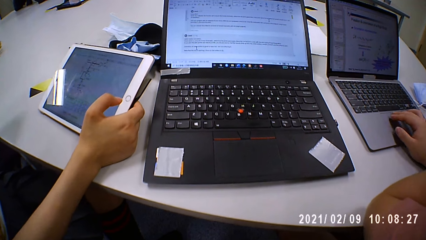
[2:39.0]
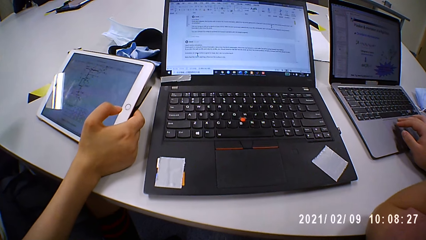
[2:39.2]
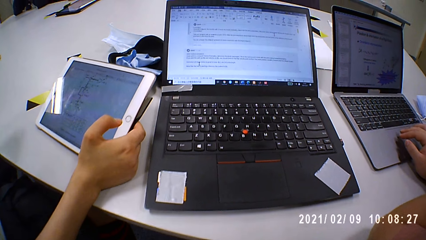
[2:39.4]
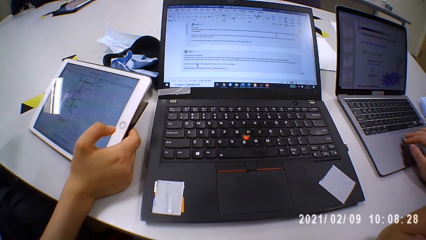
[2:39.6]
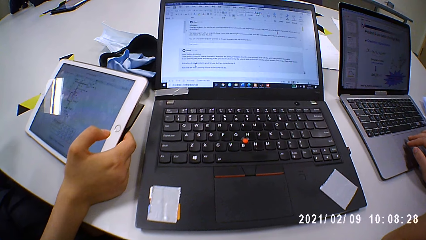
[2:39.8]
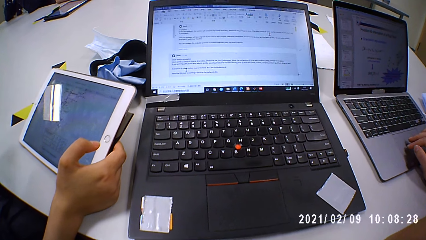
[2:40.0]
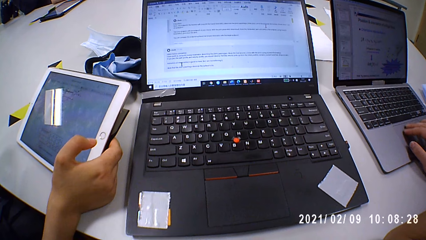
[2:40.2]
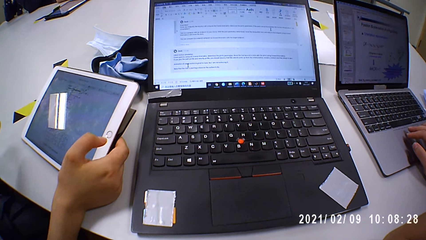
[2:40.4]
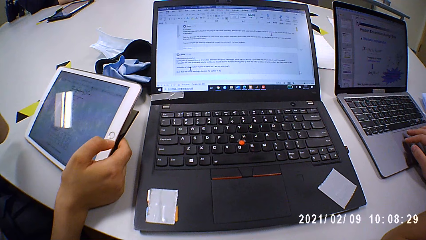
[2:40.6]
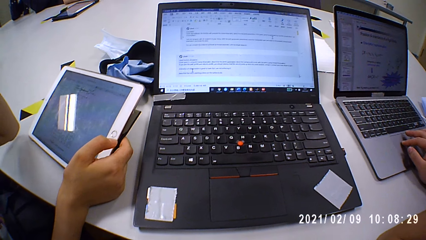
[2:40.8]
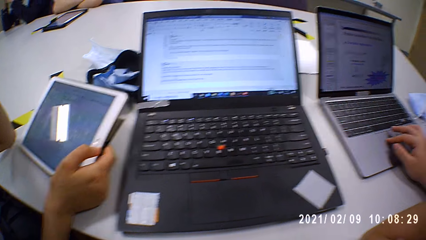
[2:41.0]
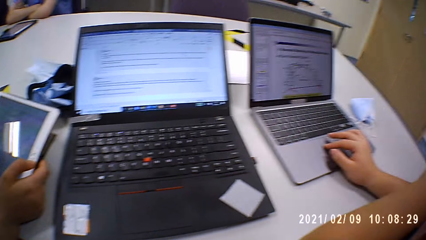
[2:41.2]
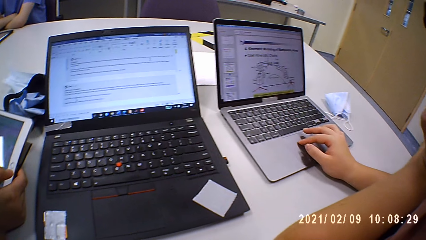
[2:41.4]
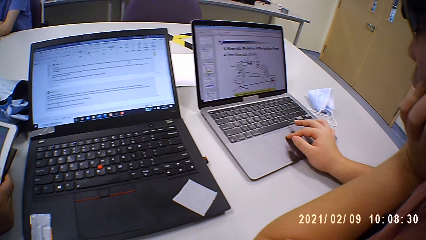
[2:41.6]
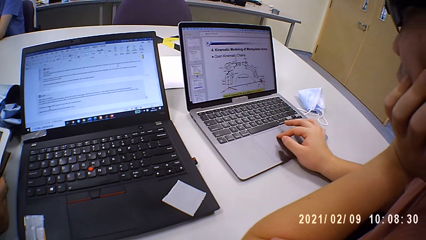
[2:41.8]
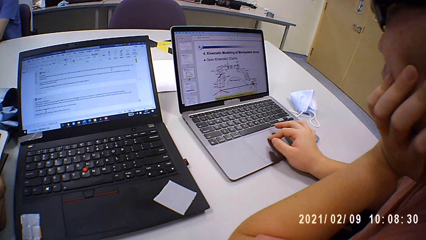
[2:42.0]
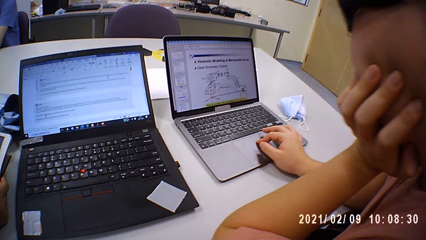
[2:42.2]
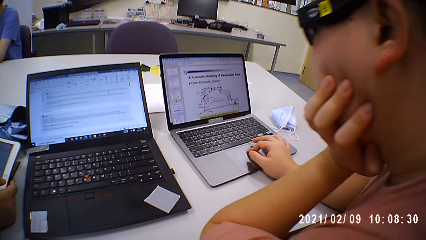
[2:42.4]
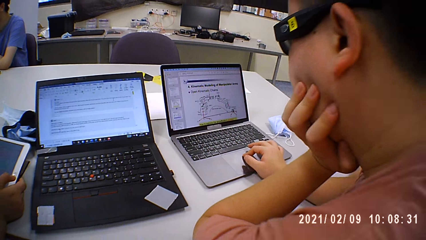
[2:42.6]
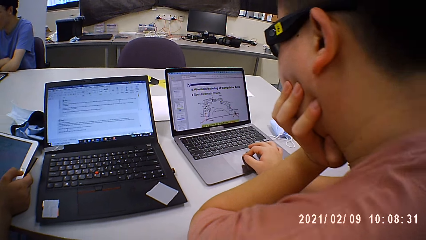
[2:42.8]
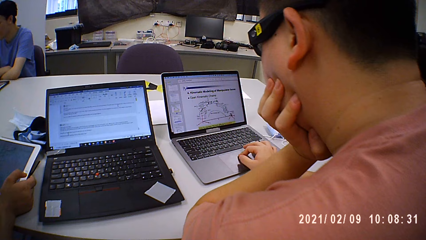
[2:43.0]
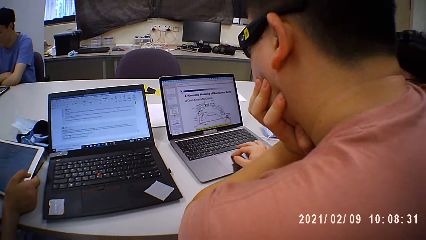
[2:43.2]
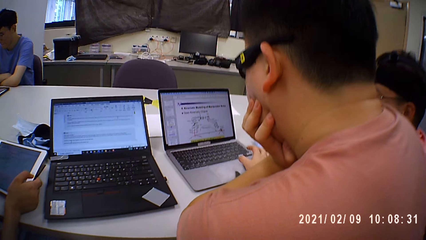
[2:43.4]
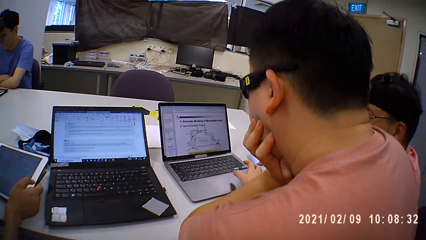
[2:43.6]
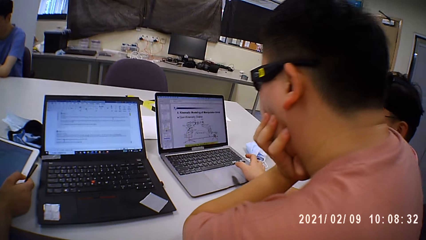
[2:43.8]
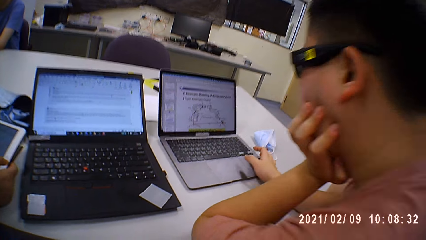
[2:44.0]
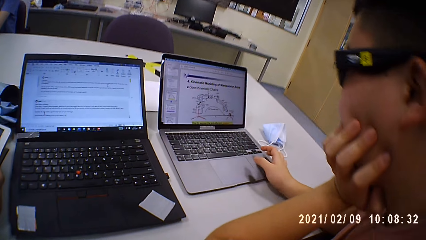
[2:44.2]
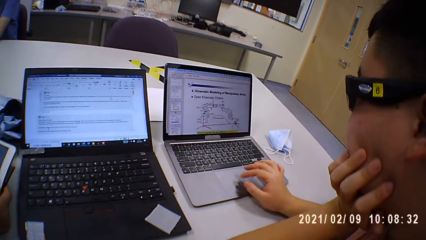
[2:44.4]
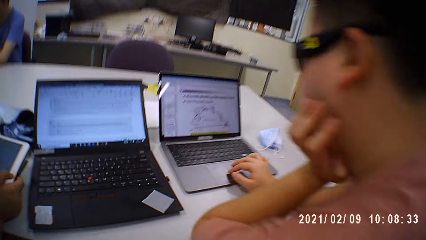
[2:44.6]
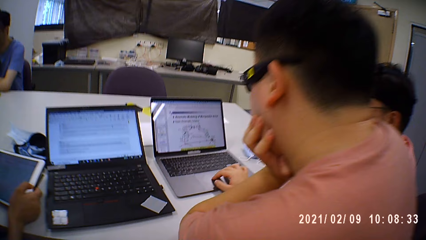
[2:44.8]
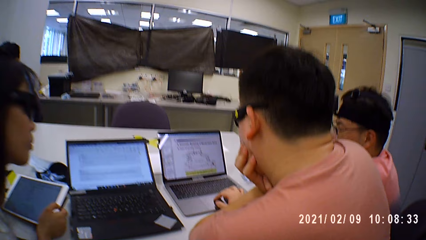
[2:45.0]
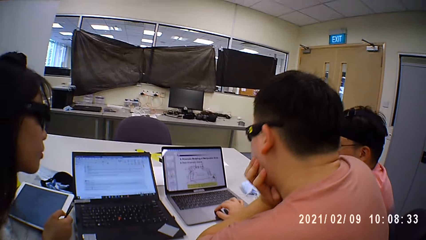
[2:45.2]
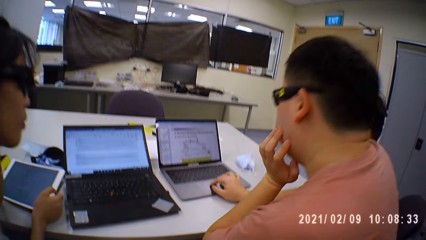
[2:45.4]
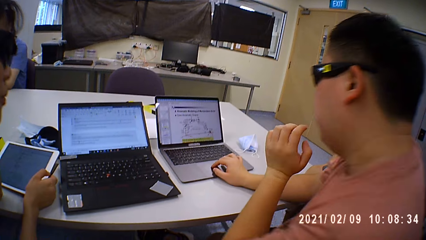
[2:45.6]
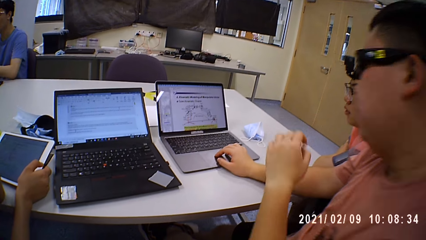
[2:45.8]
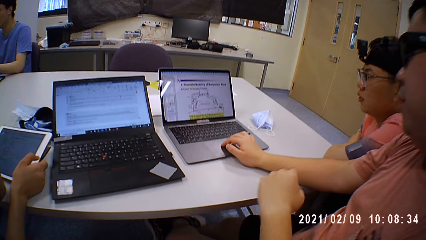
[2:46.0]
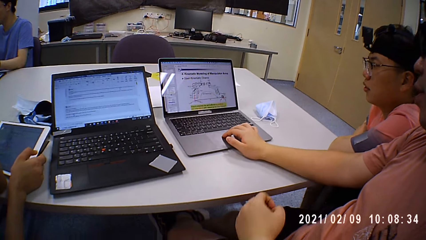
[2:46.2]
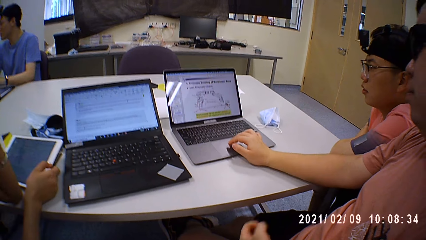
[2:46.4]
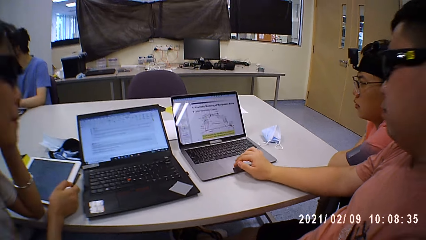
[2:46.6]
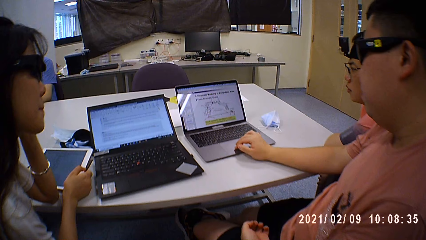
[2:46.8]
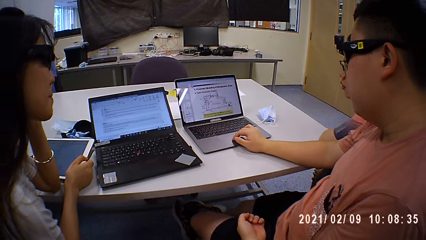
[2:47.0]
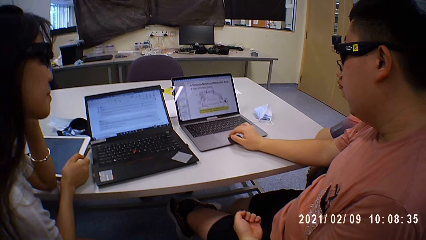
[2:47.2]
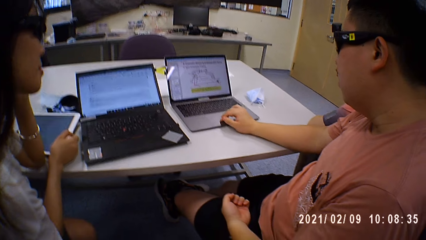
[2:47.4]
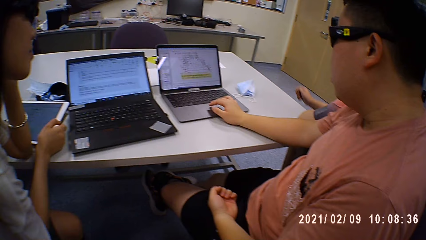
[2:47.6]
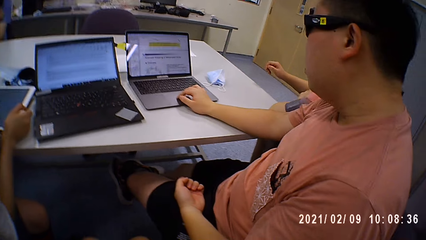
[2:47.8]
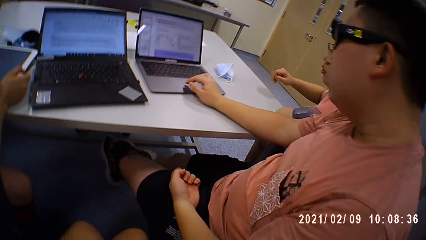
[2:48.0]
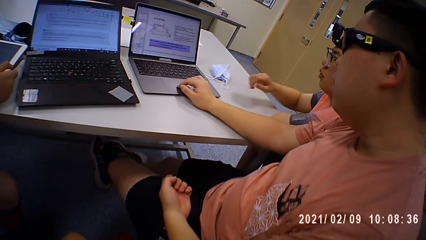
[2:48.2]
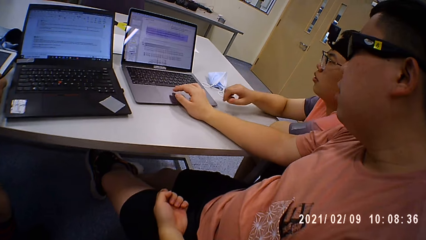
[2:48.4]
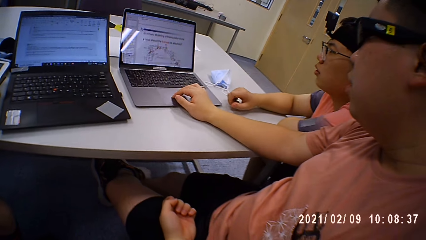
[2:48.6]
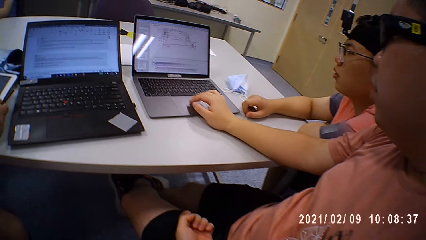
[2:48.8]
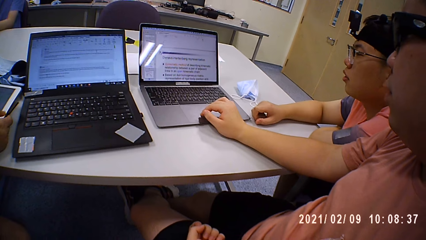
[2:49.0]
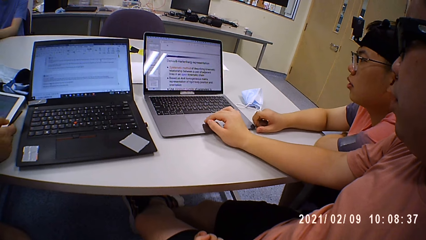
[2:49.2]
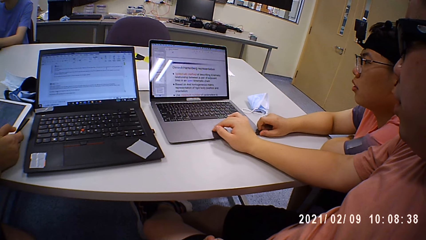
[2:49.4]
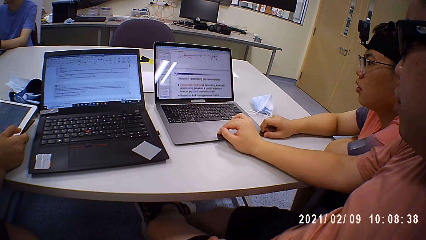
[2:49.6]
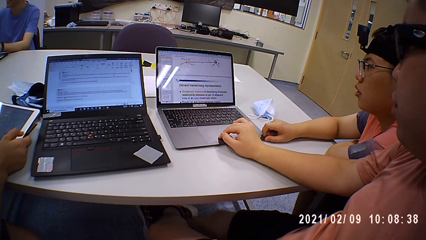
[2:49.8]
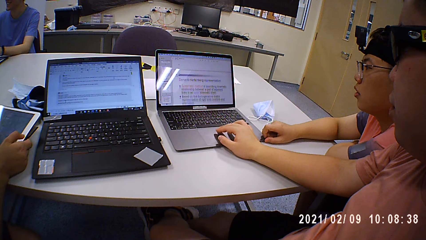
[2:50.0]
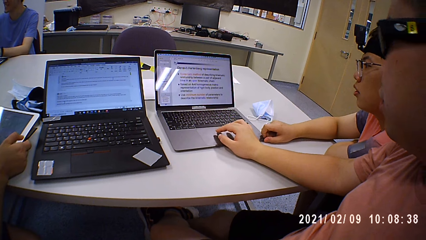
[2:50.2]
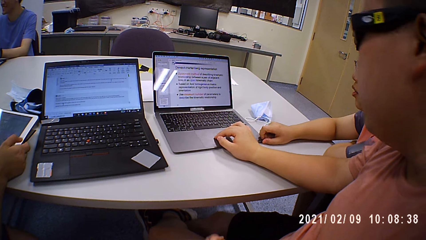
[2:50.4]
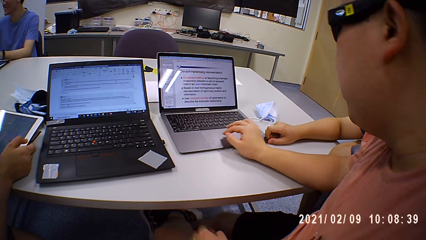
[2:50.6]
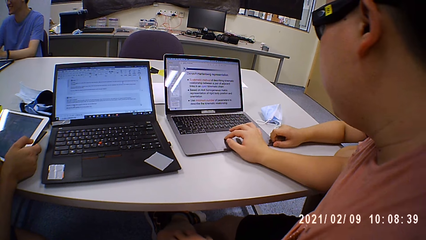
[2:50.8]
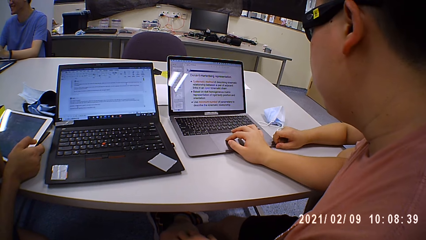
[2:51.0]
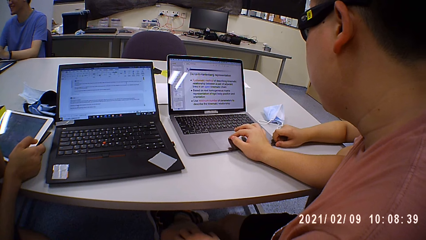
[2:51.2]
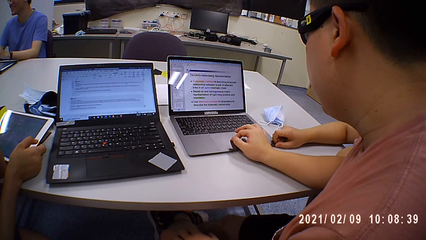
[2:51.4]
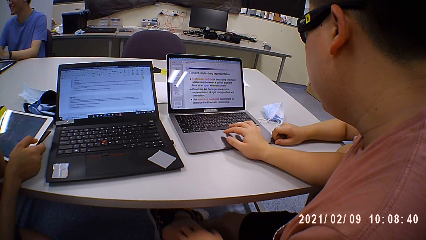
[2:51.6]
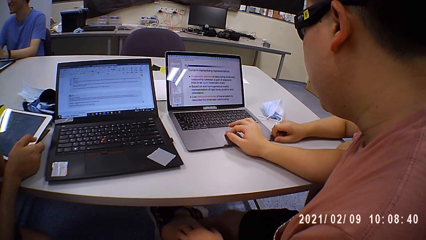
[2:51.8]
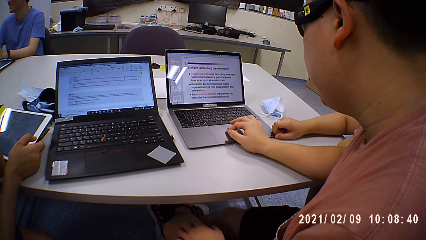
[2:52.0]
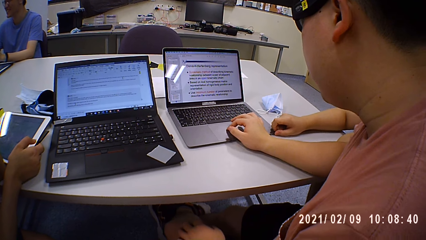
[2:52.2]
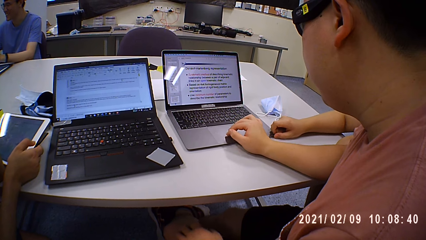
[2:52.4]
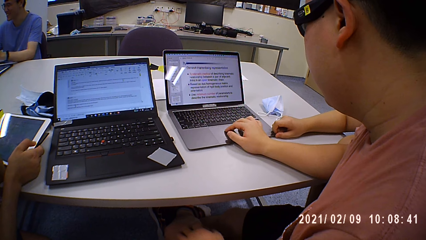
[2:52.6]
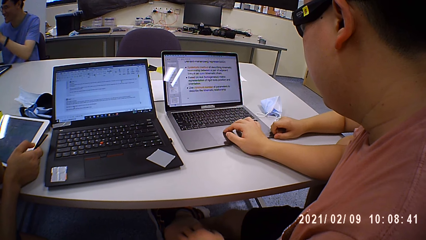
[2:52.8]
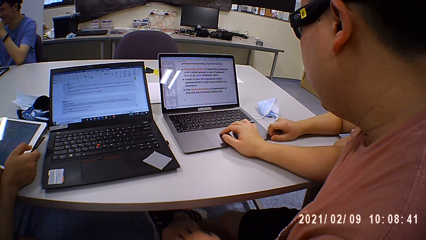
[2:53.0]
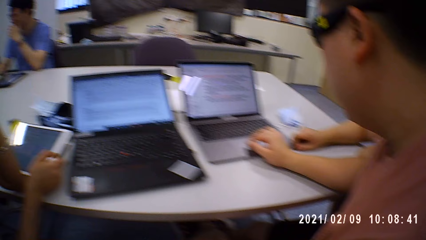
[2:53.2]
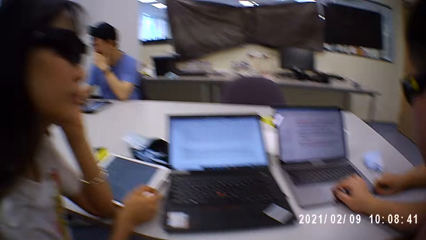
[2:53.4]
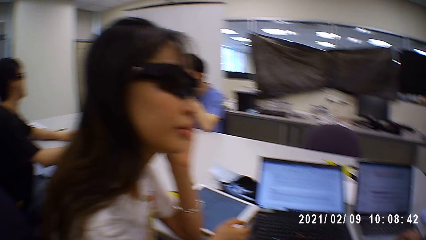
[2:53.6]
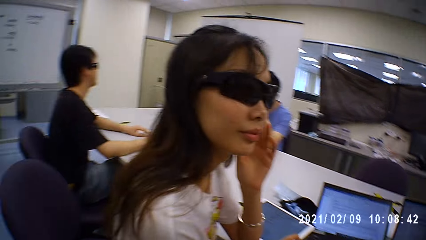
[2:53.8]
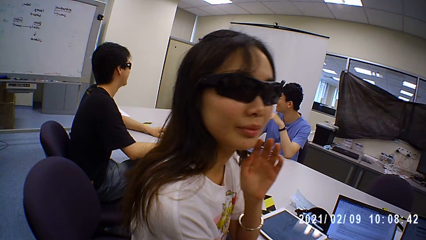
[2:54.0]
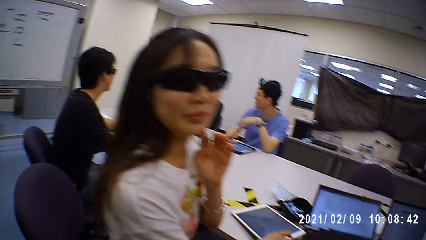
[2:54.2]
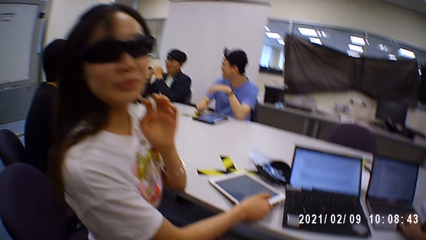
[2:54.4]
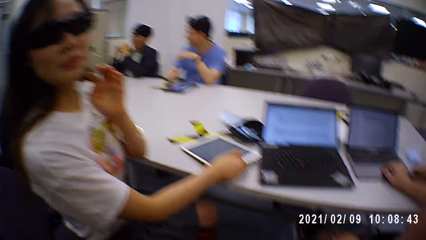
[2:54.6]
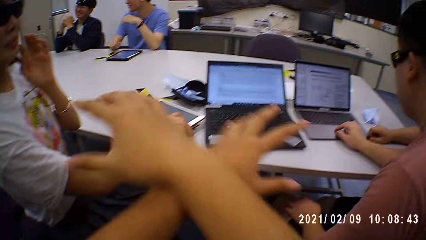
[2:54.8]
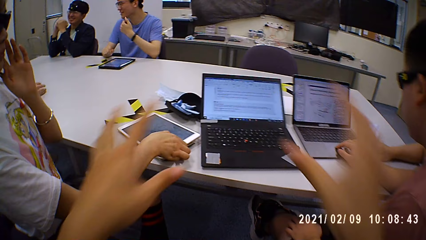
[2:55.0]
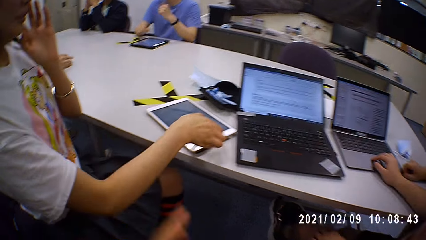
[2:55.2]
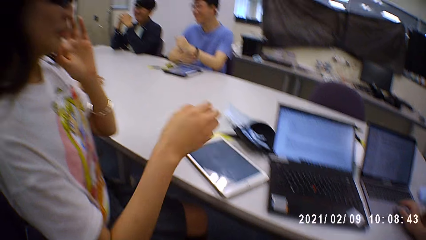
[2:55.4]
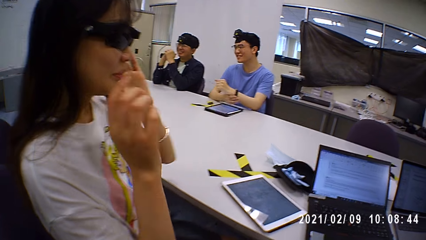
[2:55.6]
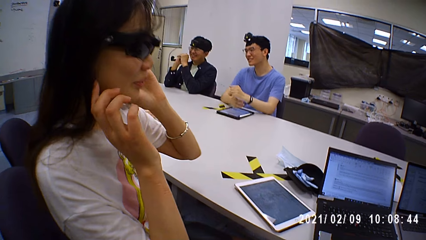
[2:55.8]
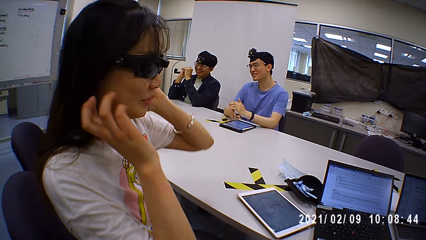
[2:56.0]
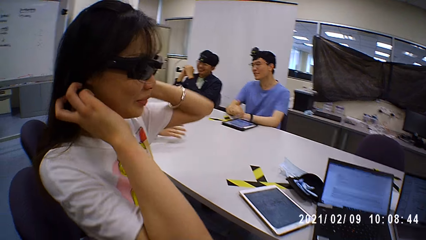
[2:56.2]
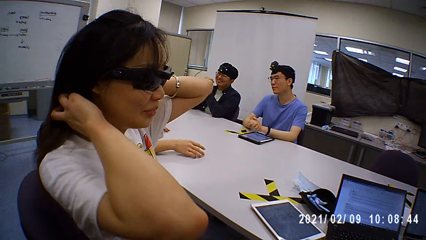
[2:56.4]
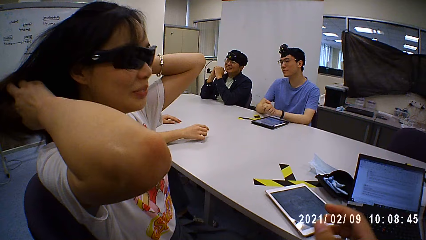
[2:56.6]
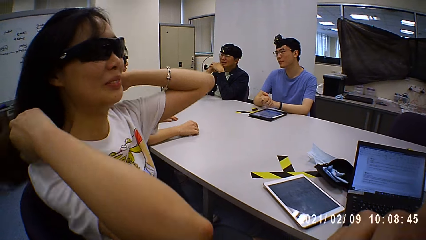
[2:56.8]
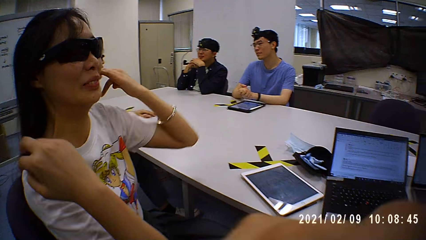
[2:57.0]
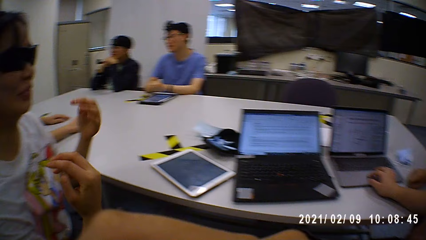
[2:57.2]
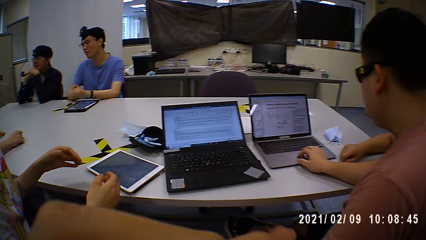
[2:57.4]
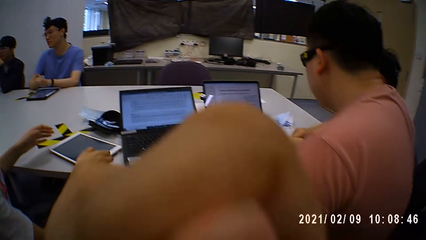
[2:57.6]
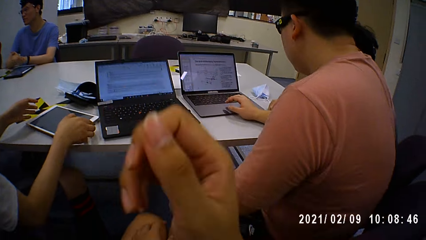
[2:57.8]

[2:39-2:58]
A person puts the iPad on the table. The person touches her hair.
